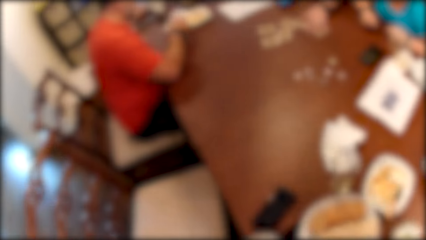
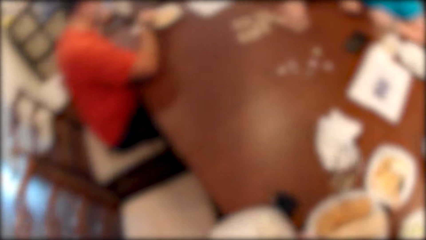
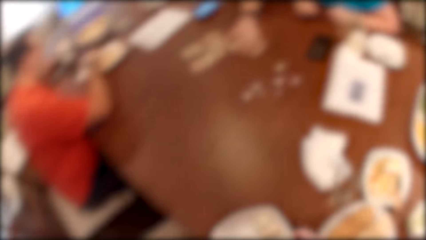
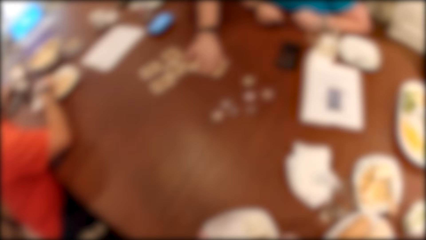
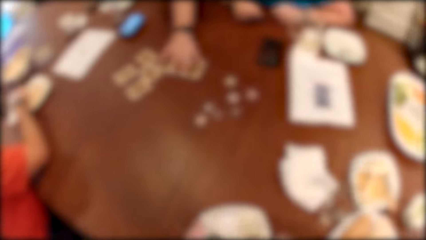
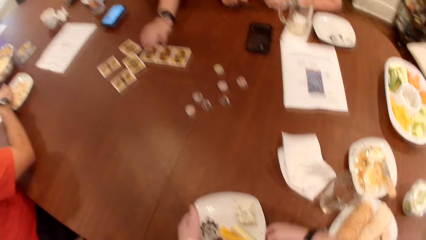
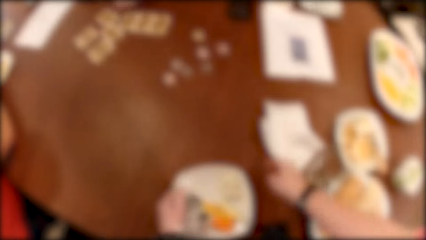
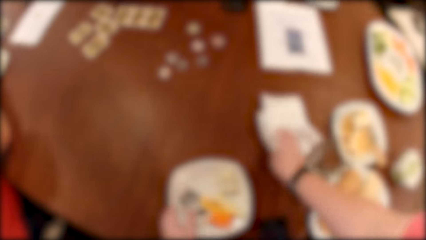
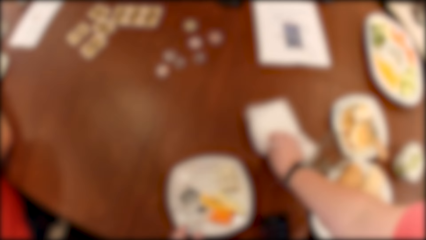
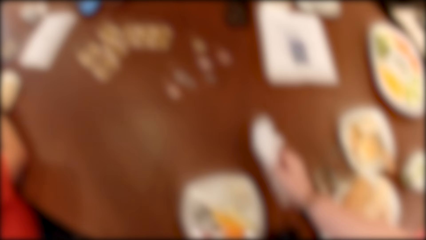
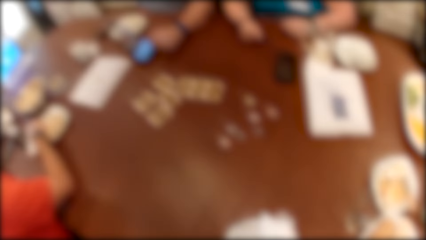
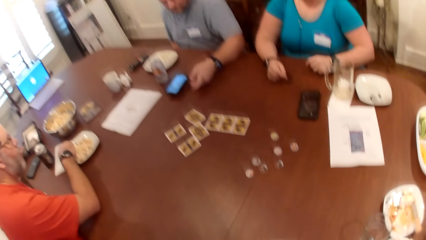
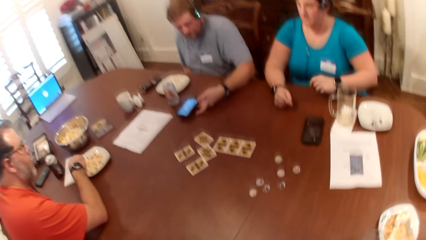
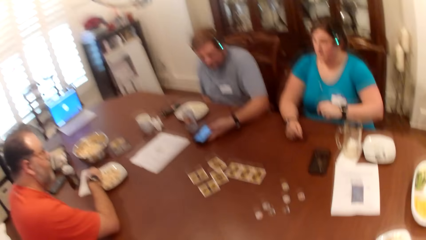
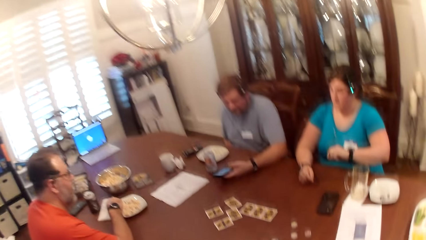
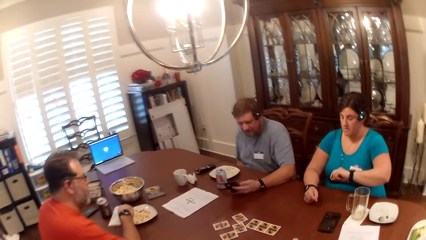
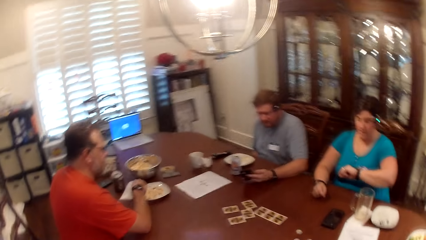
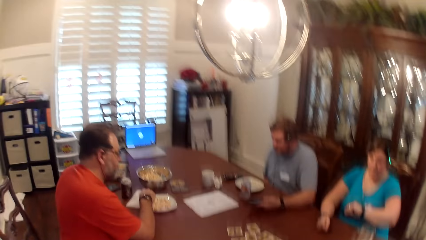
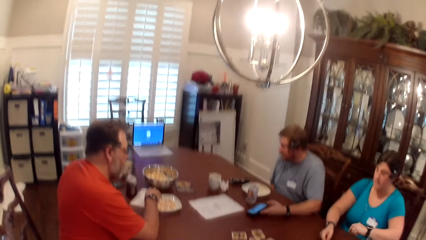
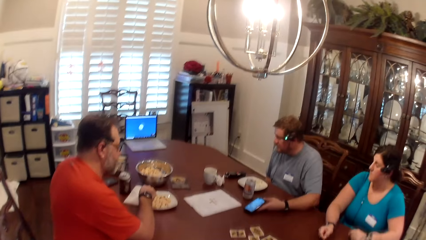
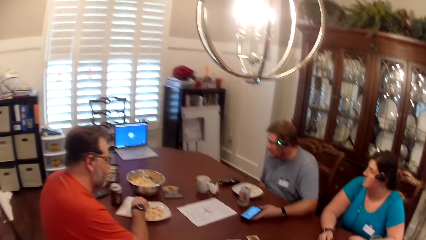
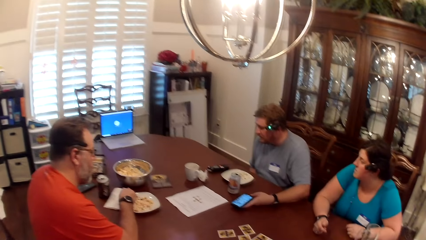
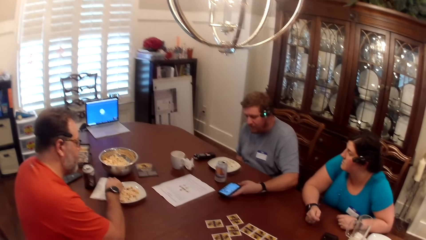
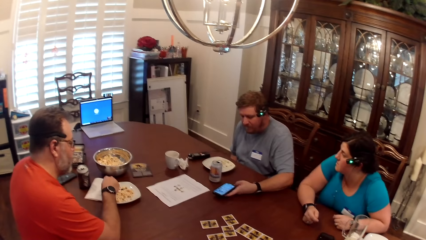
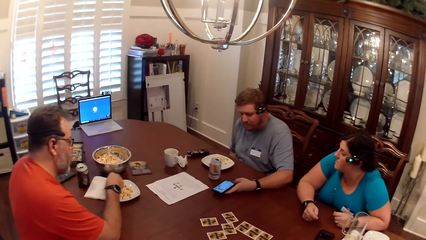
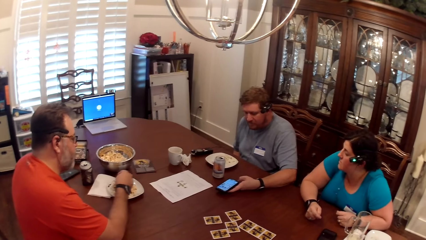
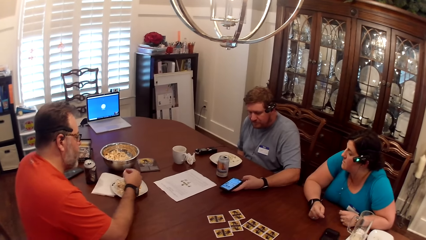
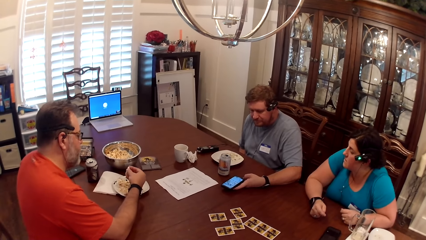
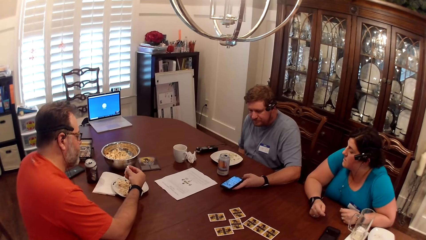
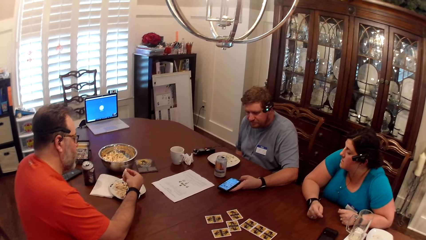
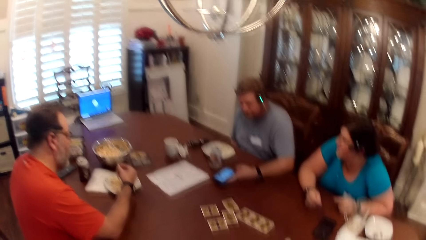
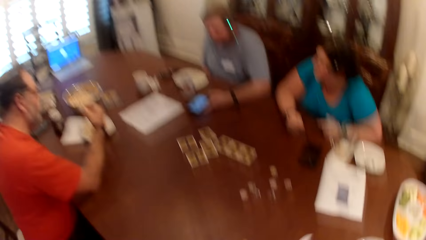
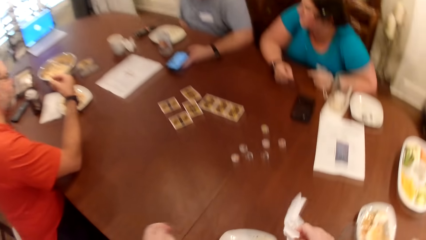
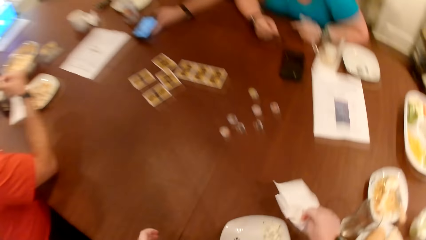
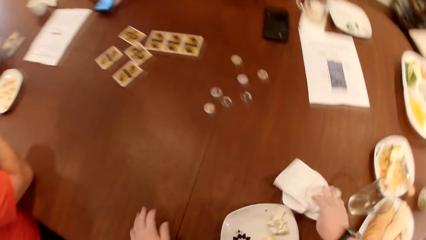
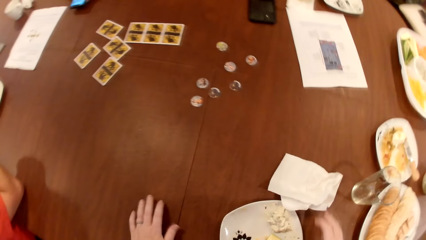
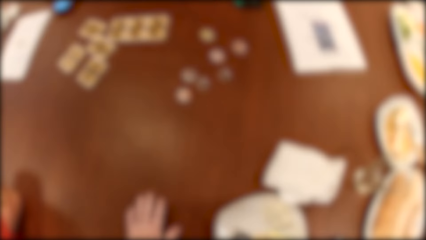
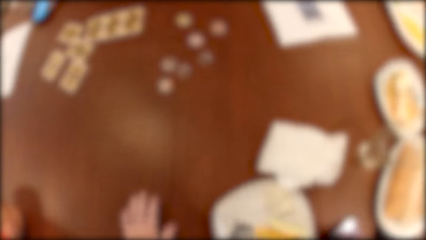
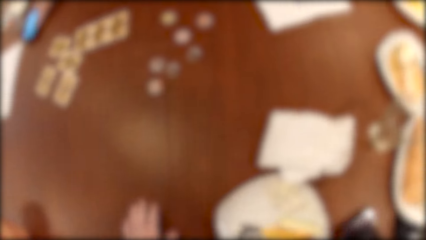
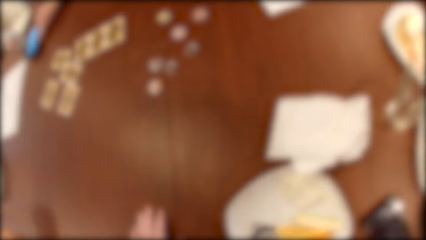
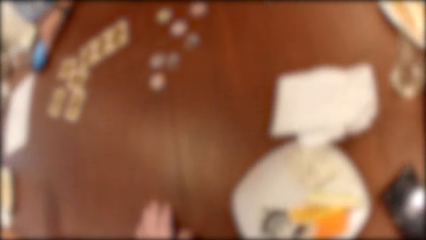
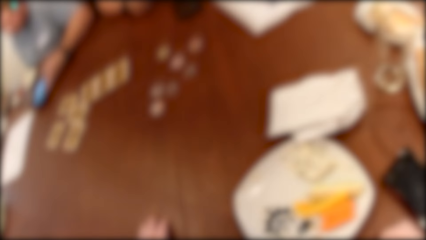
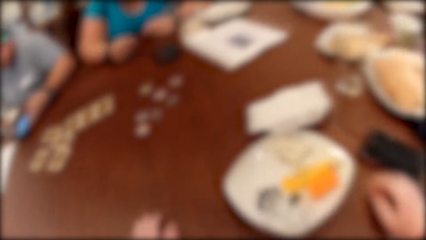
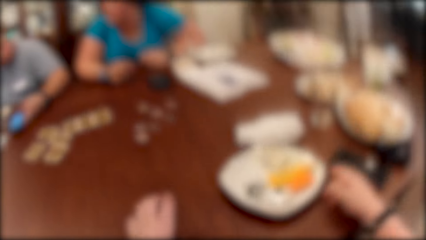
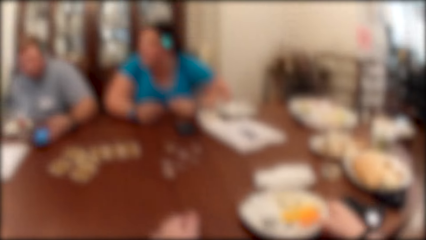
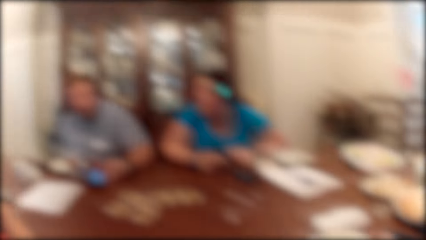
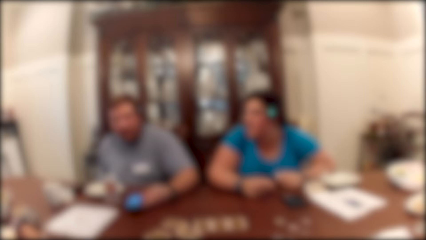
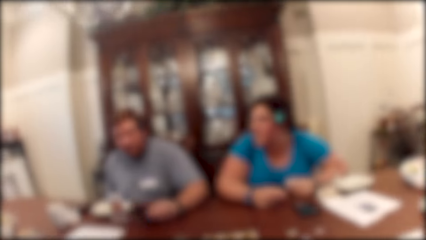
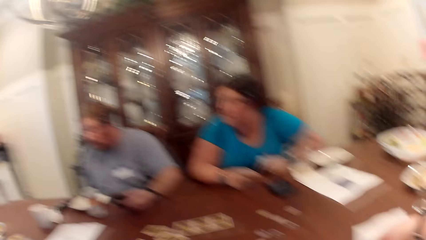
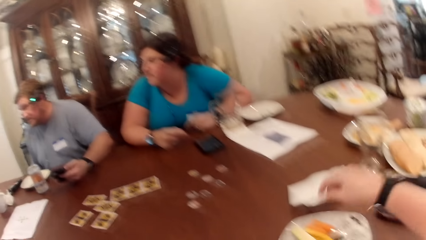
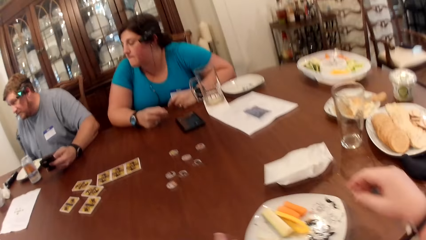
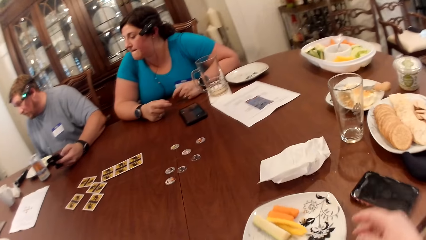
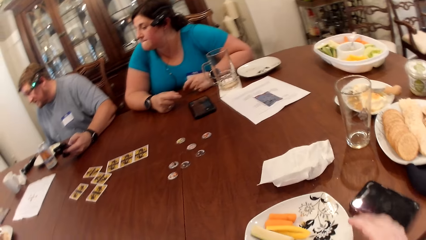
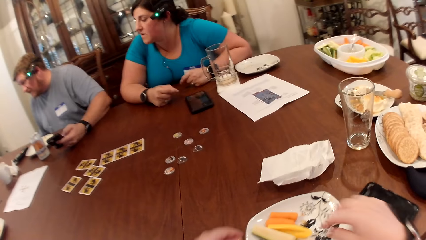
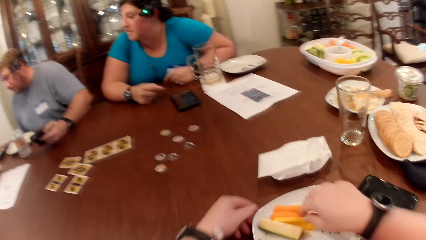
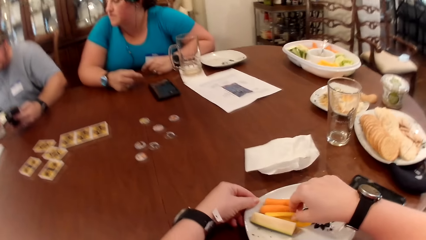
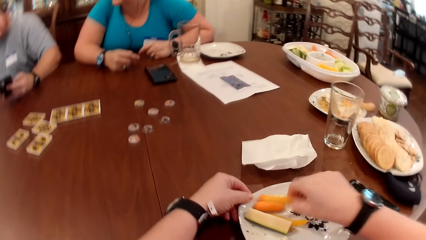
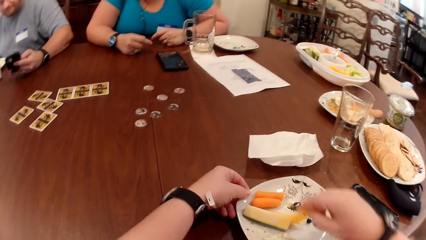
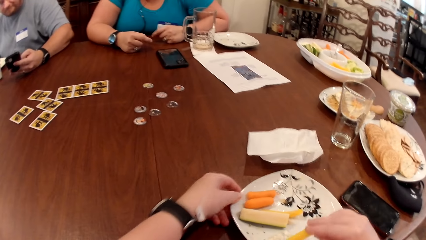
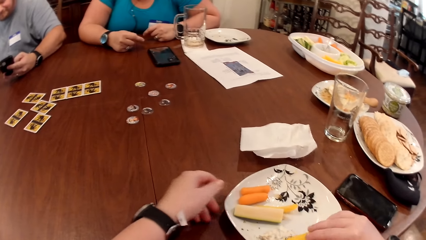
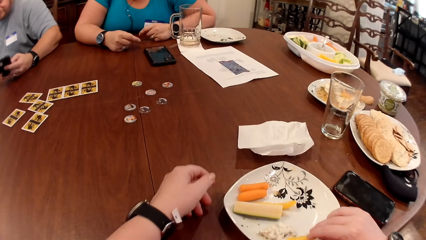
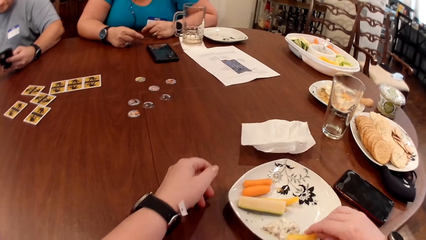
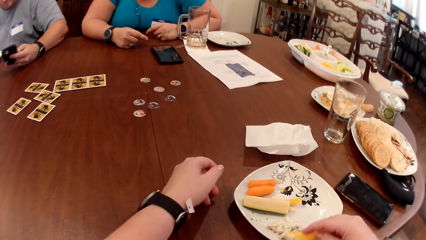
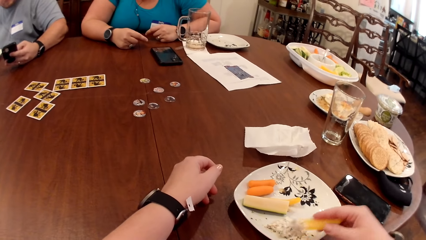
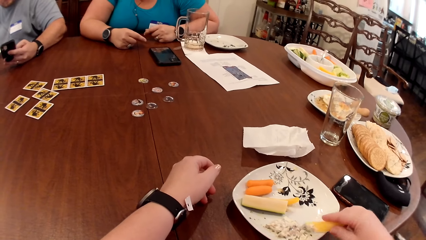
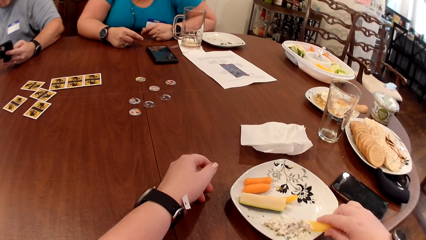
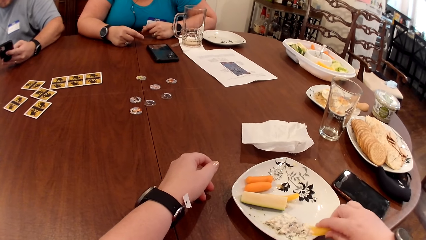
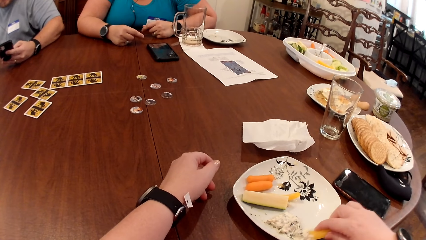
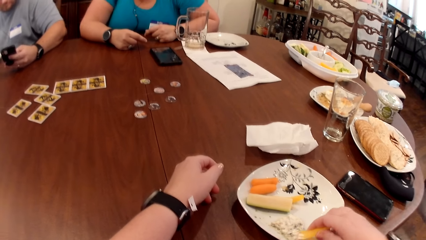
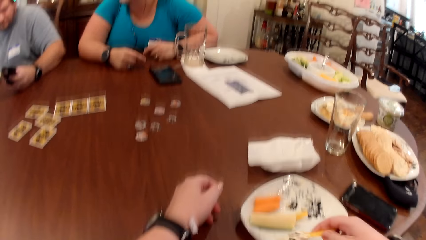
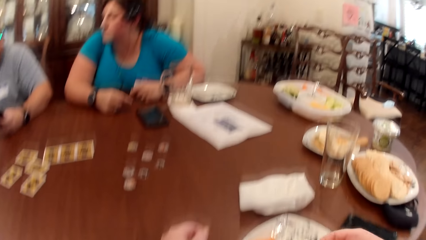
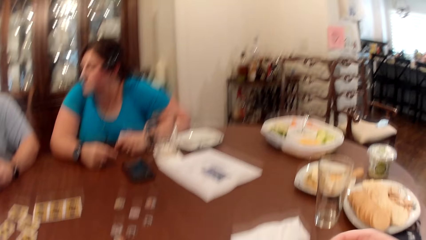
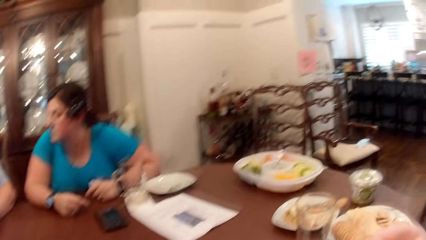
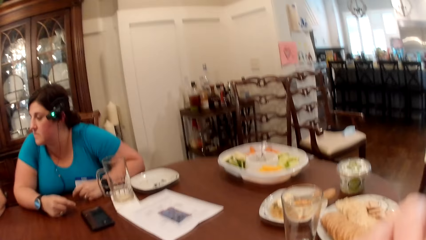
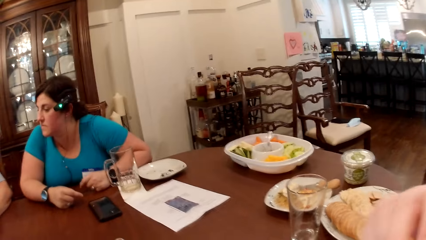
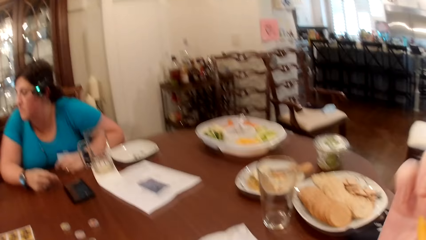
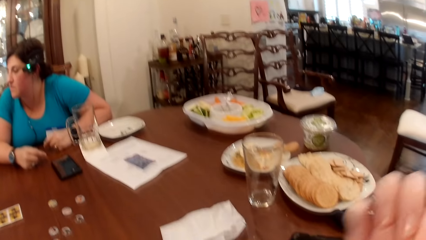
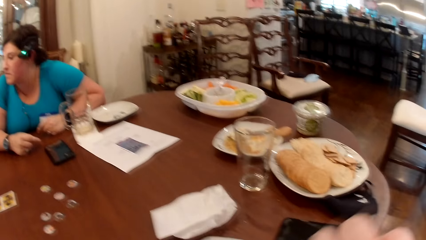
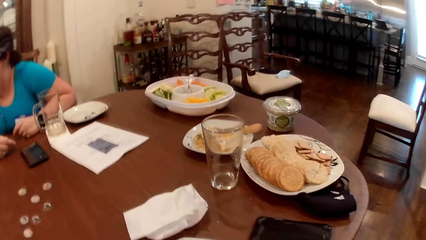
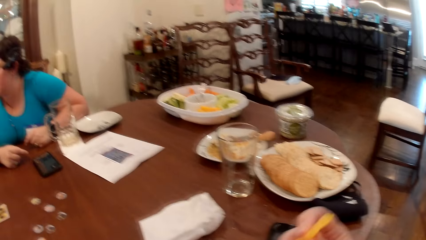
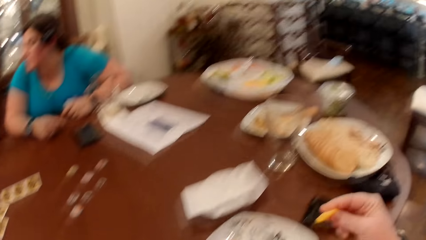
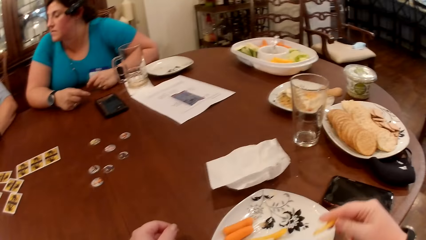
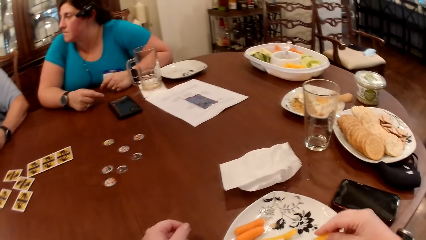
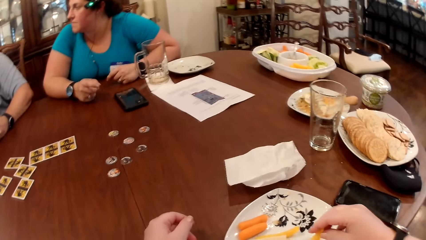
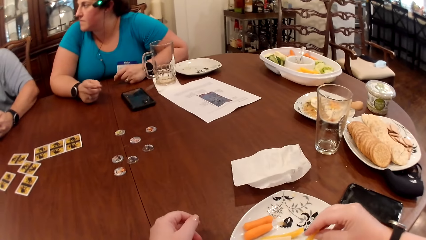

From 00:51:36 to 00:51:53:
A man moves some cards on the table with his left hand. The camera wearer drops the plate on the table. They pick up a serviette from the table with their right hand. The man picks up a phone from the table with his left hand and drops the phone in his left hand on the table. Another man takes some popcorn from the plate on the table with his right hand. The camera wearer looks around. They drop the serviette in their right hand on the table. They sit down. The first man talks to a virtual call. The camera wearer adjusts the plate on the table. They take the pawpaw from the plate on the table with their right hand. They take some cream on the plate with the pawpaw in their right hand. A third man operates the phone in his left hand. The camera wearer, the first man and a woman listen to a virtual call. The camera wearer eats the snack. They put the pawpaw in their mouth.
